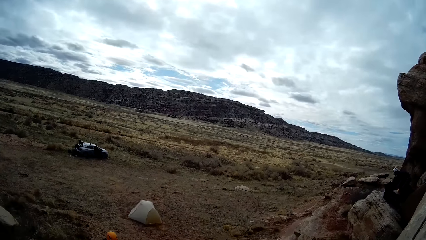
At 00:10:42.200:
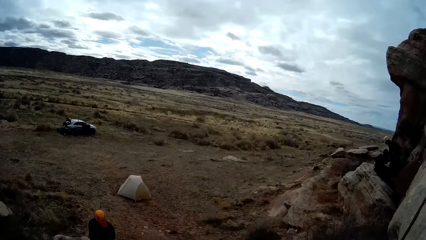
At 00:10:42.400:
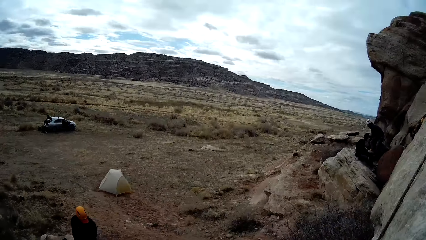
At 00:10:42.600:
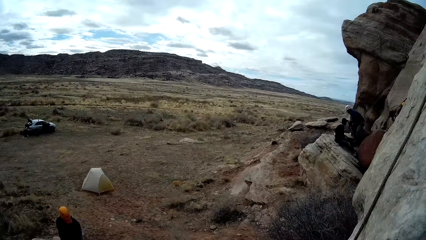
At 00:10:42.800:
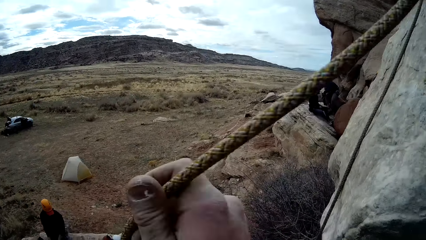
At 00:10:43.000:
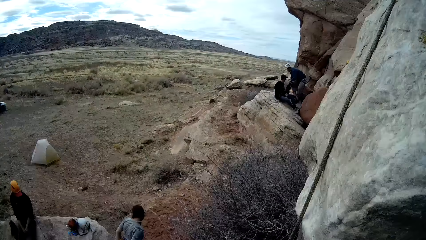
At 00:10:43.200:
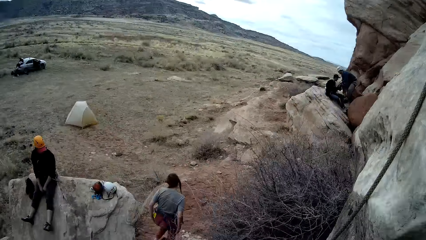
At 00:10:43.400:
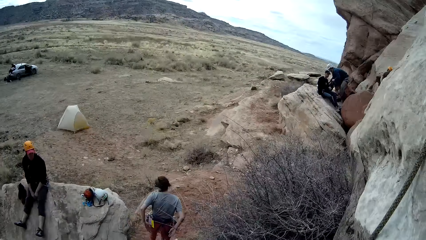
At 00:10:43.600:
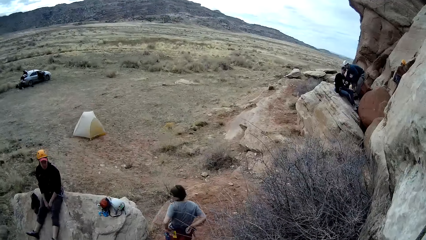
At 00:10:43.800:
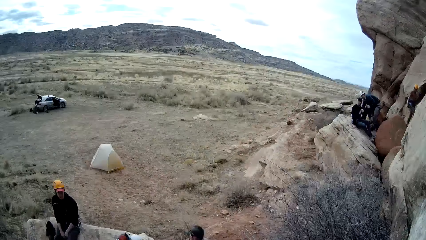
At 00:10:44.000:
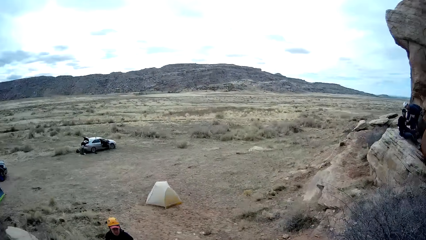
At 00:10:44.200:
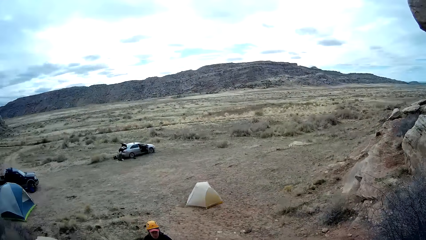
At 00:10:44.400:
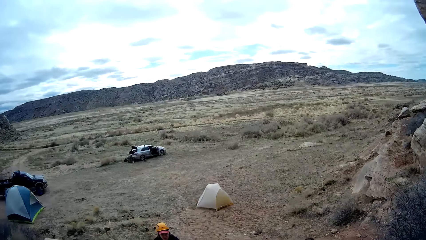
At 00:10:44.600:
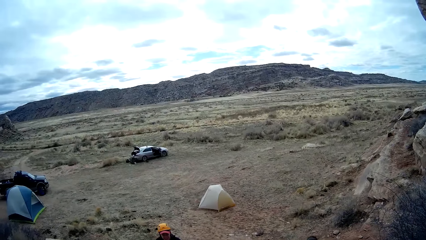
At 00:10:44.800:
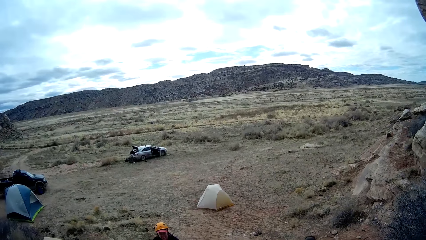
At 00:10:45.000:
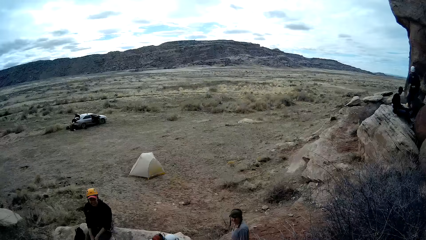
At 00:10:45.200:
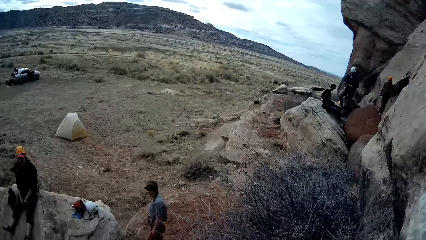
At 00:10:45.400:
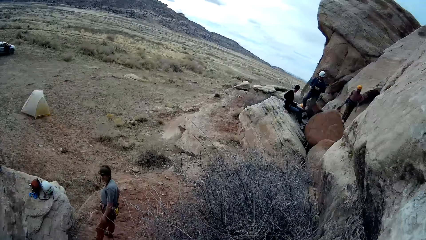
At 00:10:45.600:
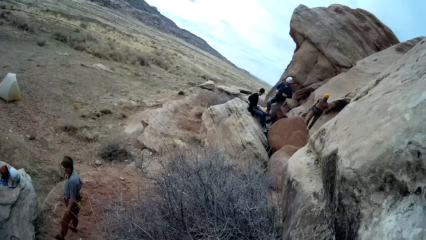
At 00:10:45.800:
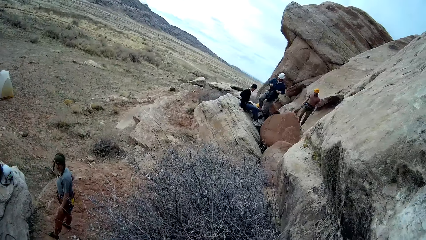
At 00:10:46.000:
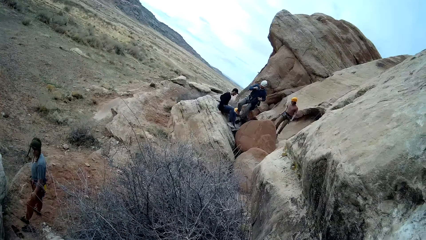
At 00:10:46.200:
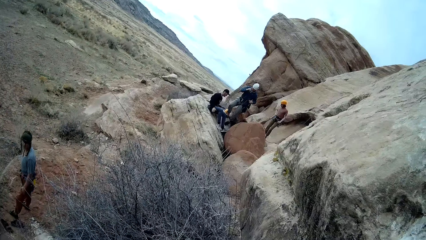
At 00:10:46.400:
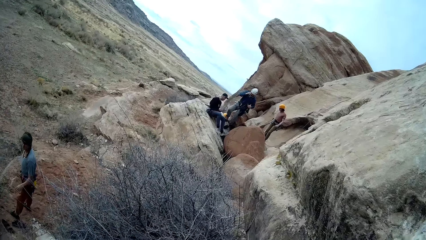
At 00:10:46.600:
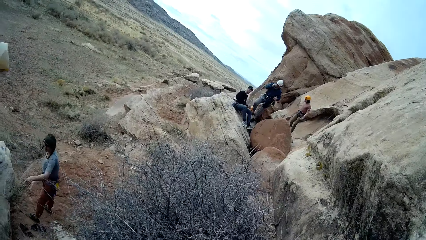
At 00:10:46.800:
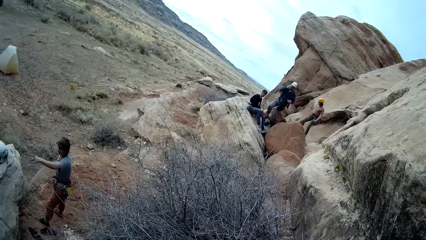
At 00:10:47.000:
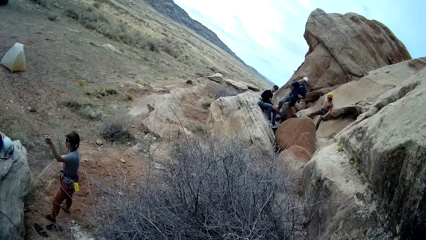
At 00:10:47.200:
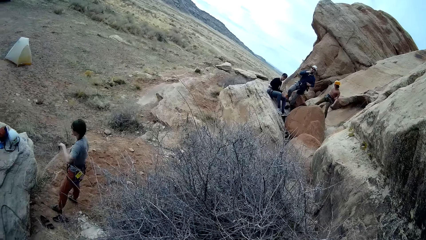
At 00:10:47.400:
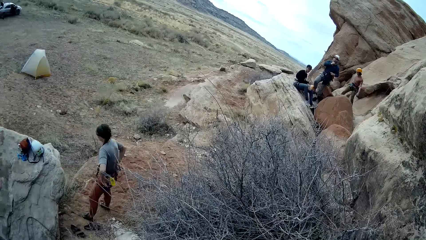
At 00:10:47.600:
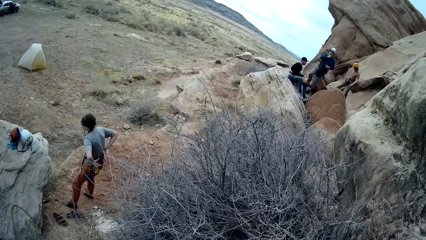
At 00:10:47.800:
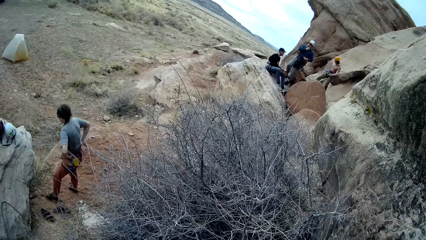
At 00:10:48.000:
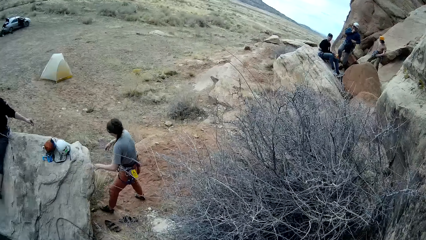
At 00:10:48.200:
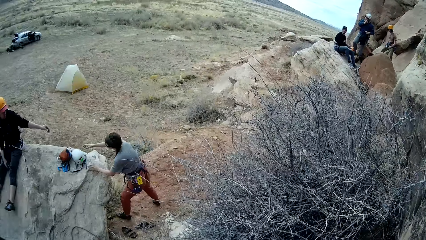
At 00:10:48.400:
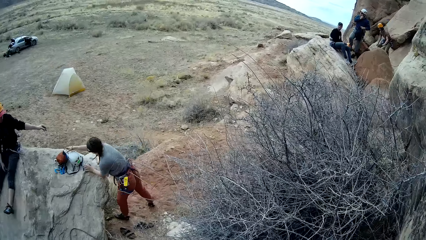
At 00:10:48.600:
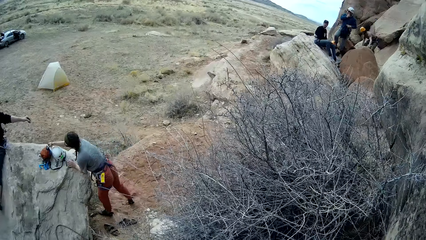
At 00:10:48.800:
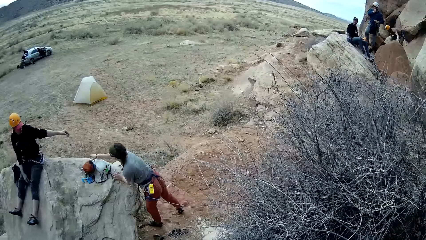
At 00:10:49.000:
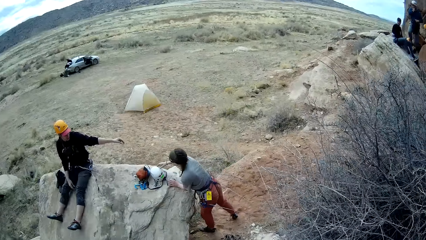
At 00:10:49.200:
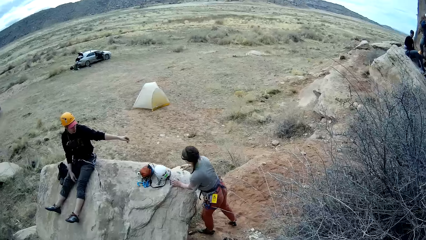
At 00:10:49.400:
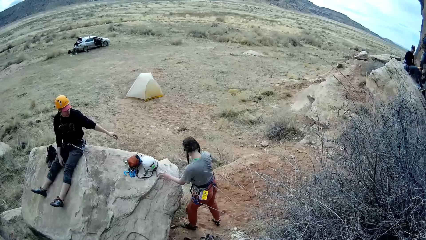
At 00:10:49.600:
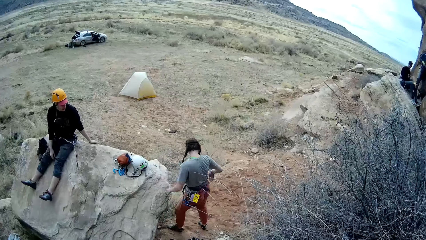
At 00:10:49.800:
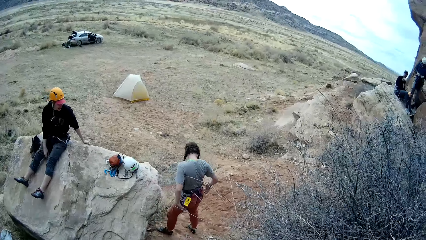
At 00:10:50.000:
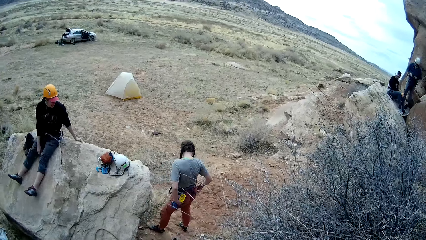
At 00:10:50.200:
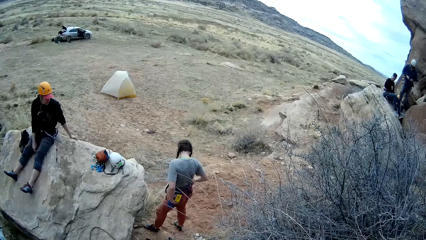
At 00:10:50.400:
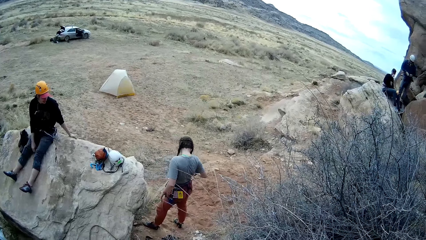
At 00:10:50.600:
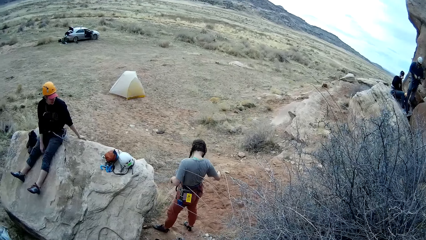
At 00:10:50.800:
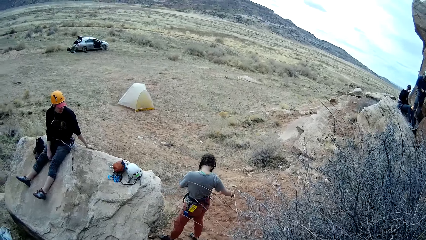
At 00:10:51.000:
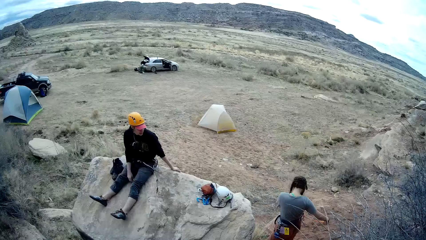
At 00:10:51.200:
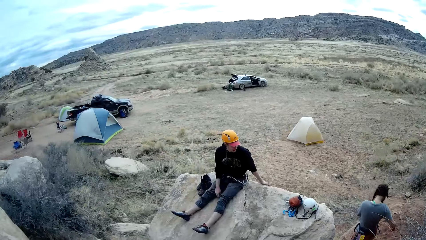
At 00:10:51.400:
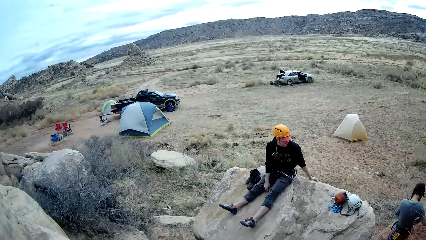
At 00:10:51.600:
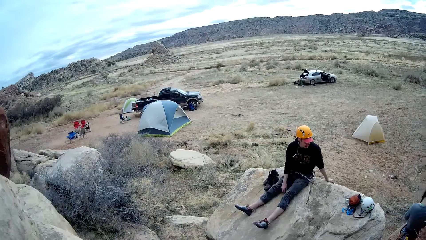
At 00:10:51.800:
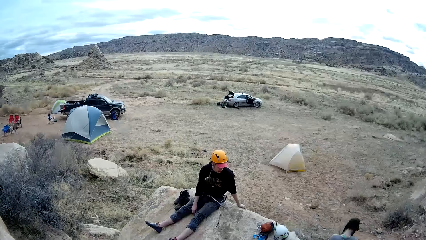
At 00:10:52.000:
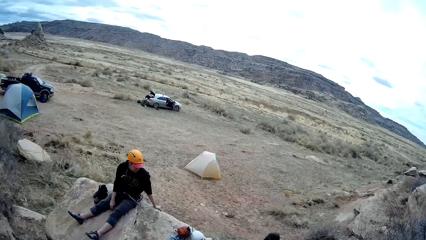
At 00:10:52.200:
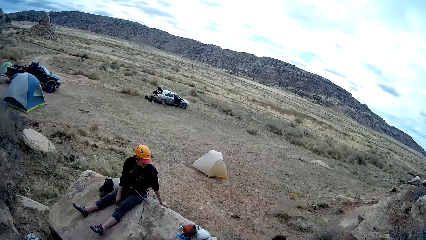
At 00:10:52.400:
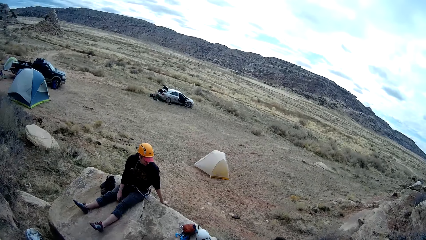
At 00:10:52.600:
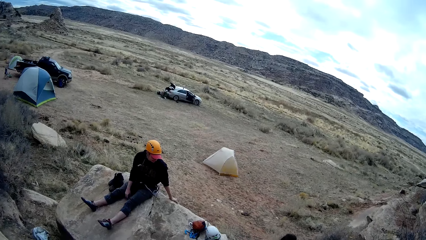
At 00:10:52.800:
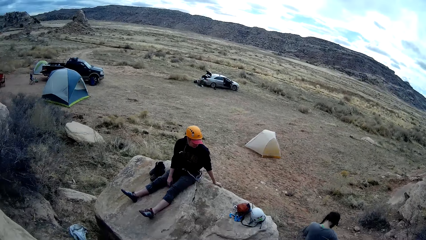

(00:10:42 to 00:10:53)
A woman interacts with a man.

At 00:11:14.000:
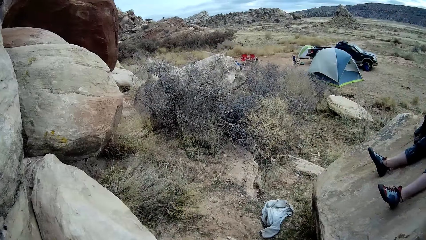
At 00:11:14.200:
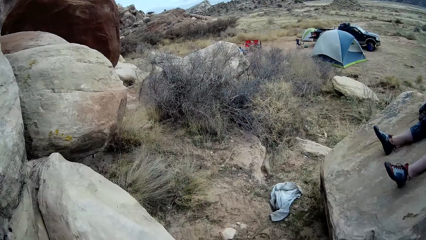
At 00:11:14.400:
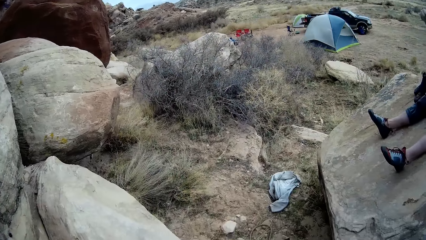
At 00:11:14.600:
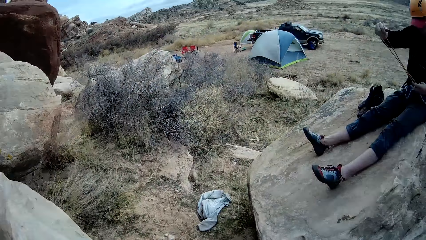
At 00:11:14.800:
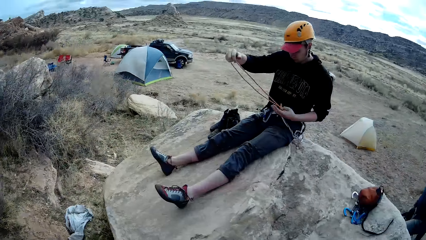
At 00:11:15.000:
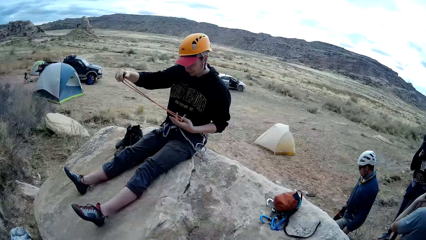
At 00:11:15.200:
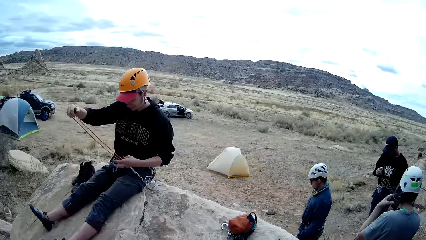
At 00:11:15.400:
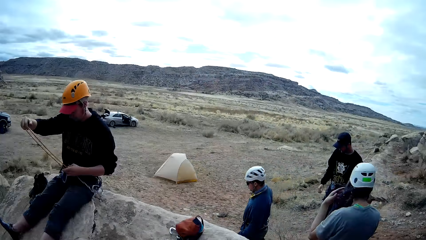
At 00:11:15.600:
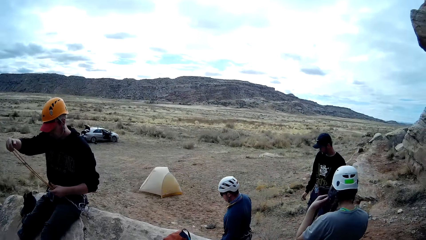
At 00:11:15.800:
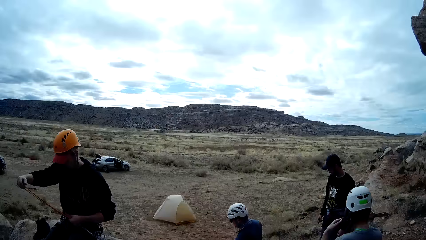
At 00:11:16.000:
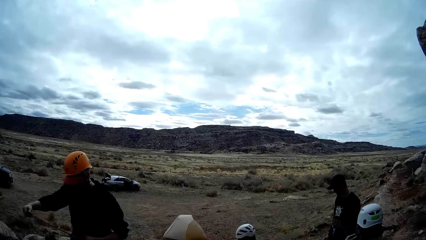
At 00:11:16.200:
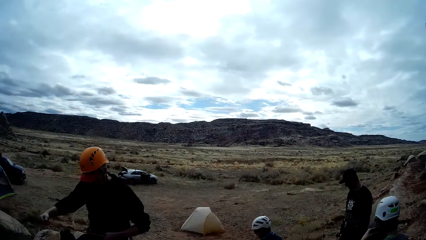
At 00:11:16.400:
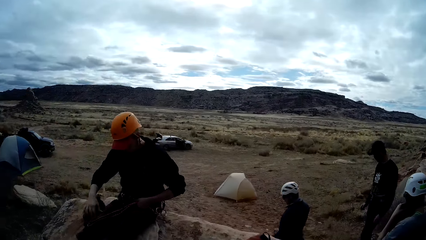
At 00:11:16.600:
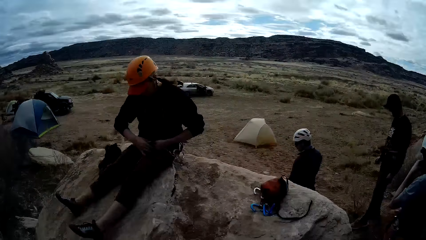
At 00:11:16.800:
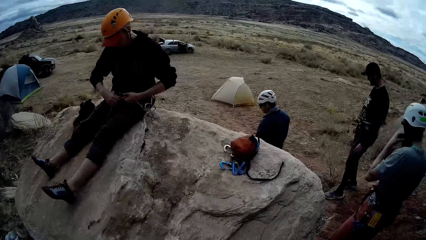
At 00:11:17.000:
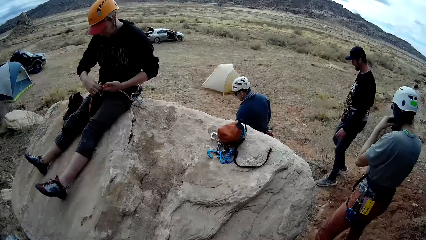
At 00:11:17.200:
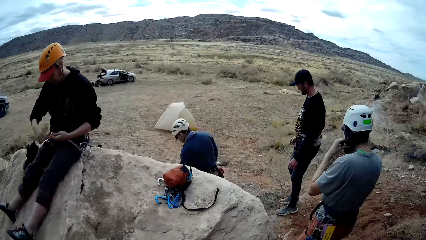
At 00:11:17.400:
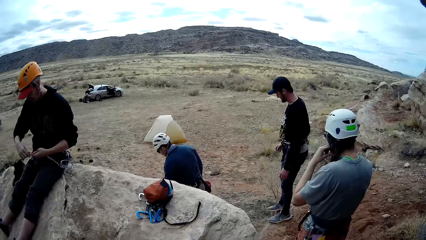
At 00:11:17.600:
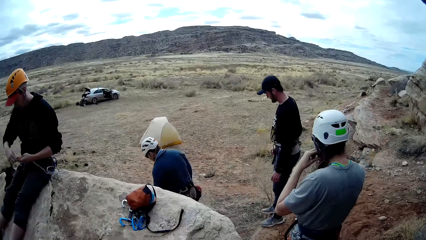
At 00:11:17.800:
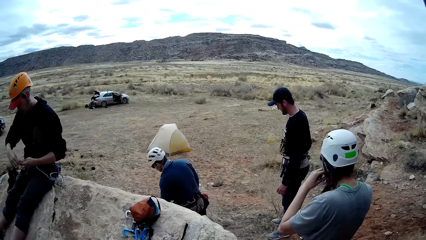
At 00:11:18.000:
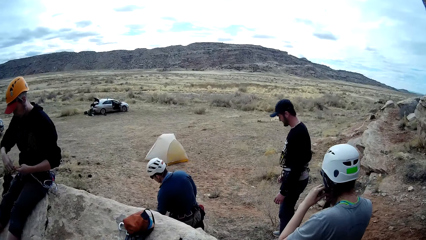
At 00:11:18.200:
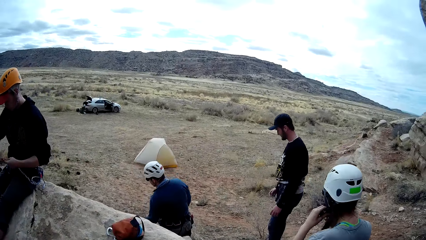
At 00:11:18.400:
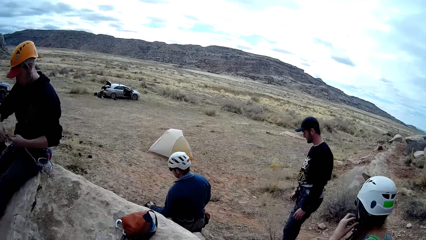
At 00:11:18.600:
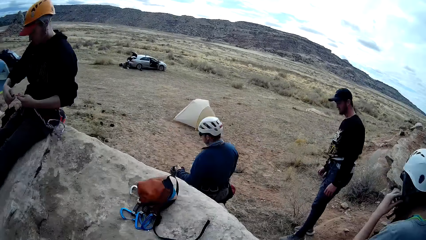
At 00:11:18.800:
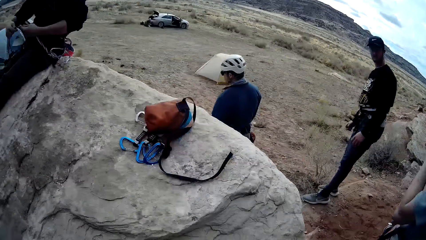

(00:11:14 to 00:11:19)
The man looks at a rope.
